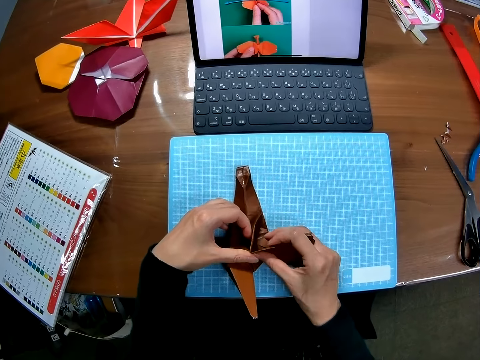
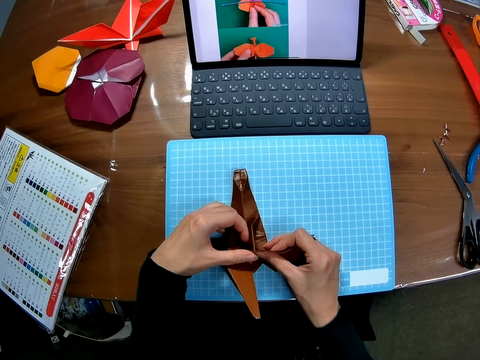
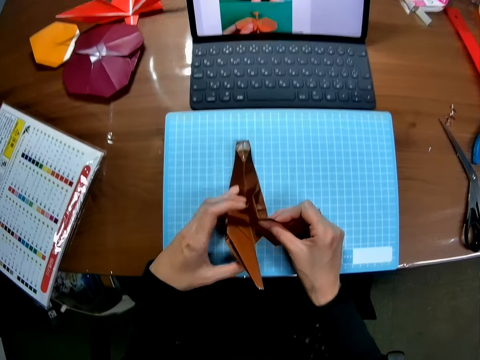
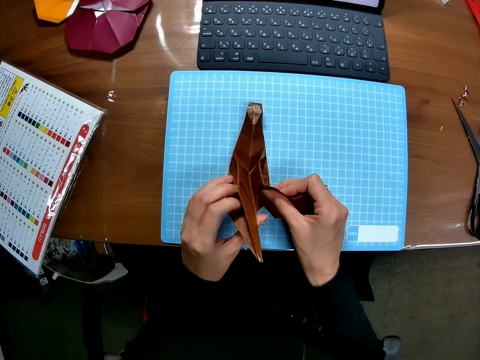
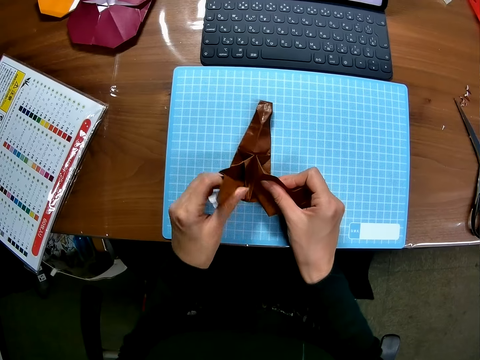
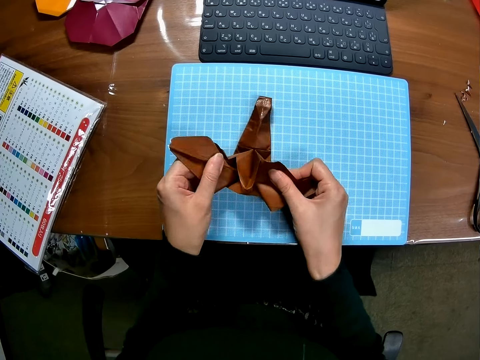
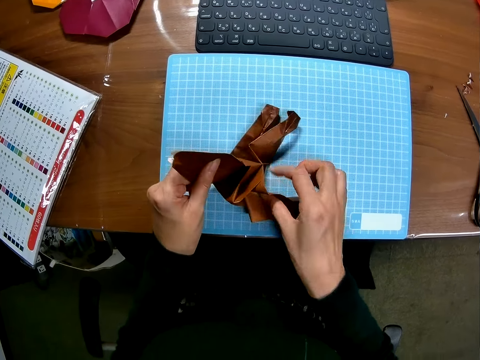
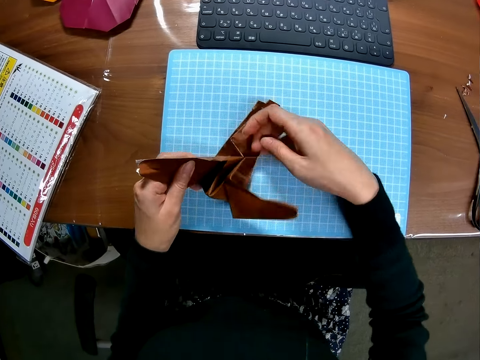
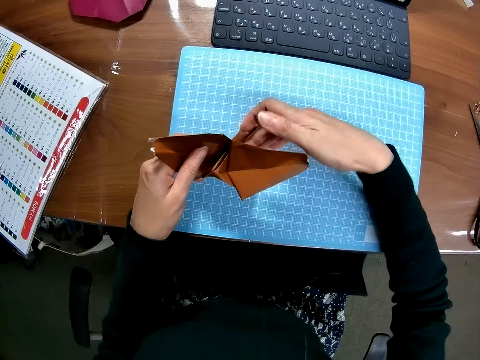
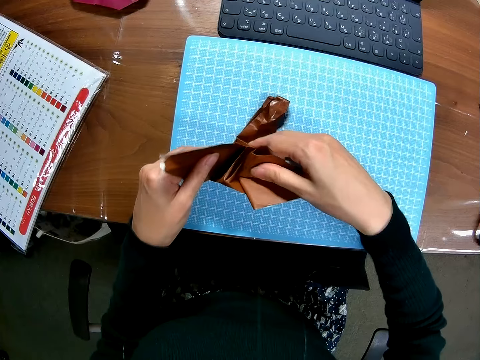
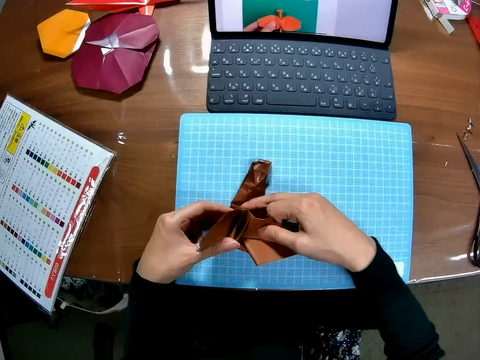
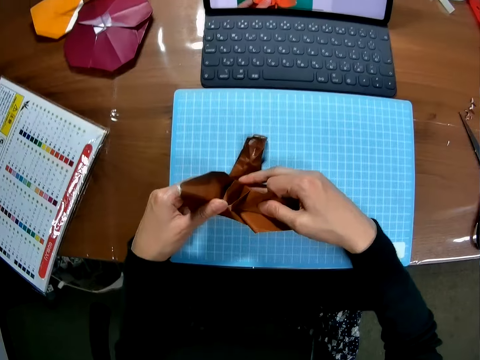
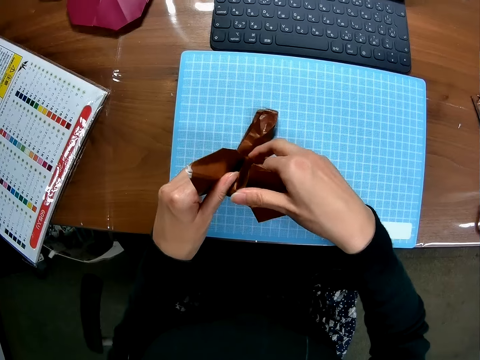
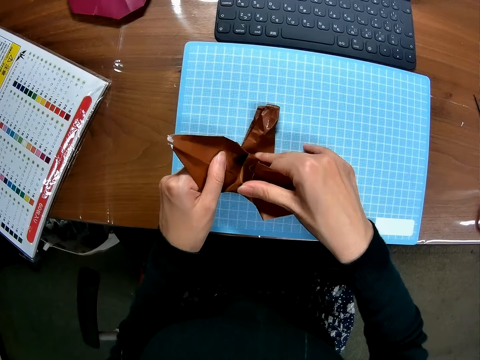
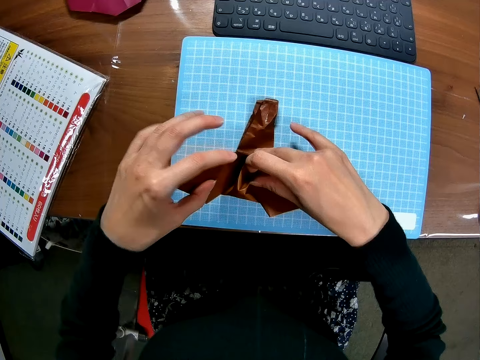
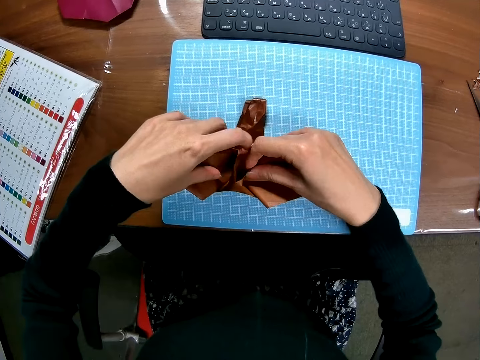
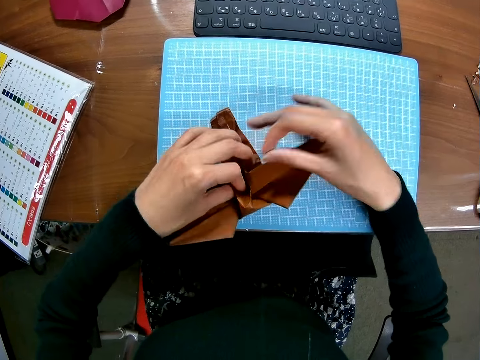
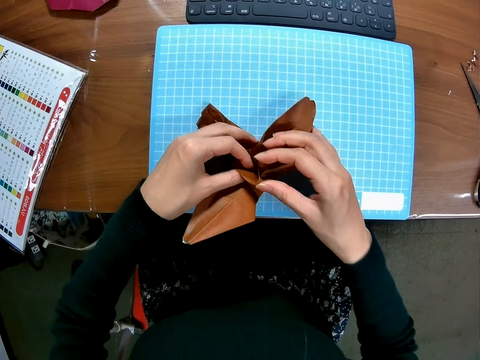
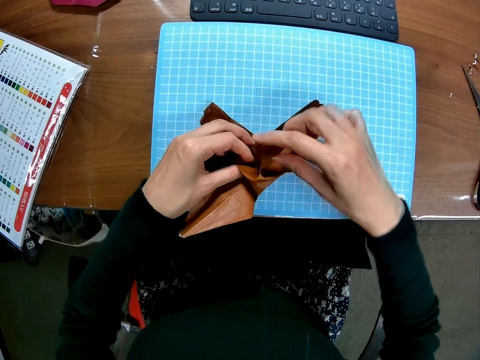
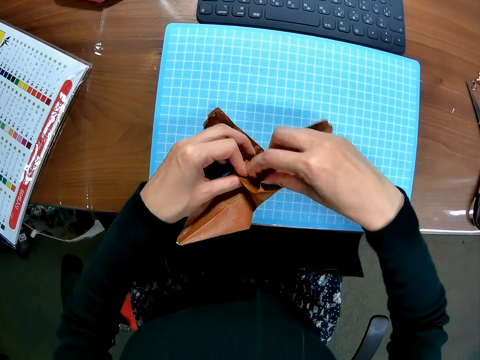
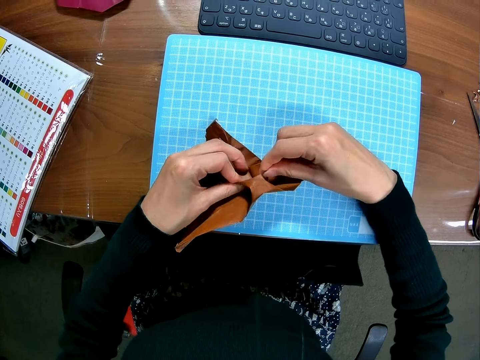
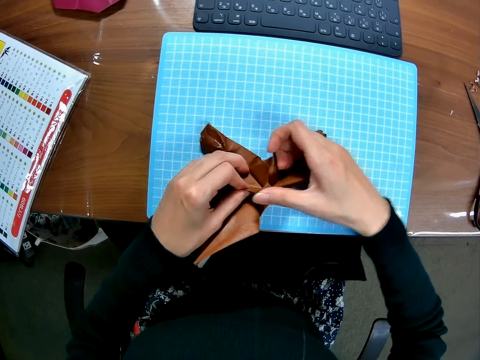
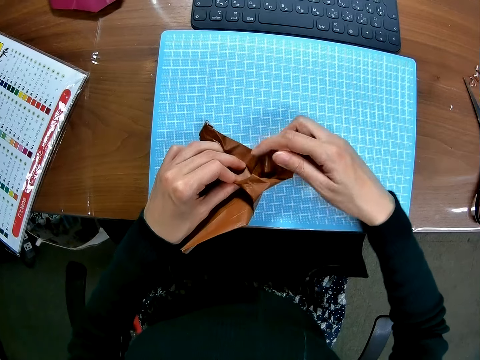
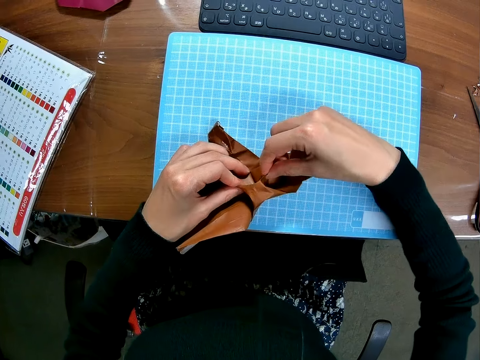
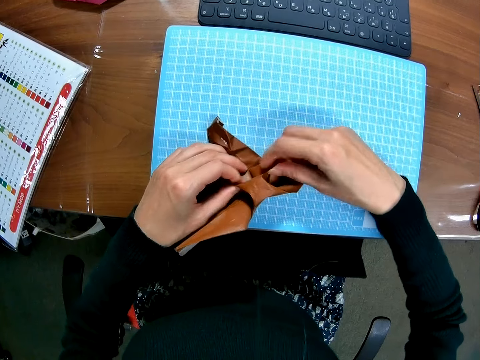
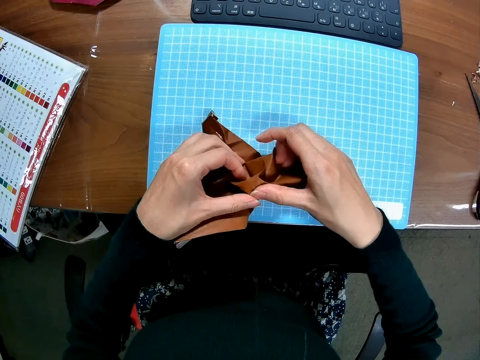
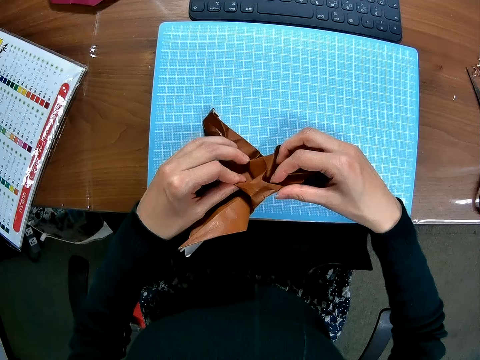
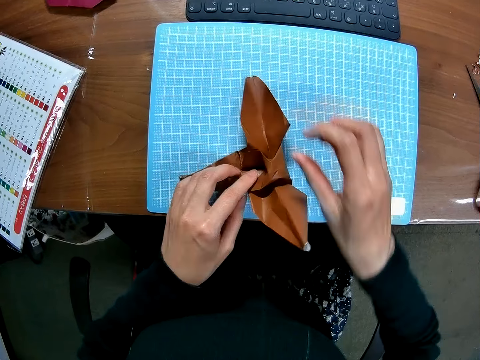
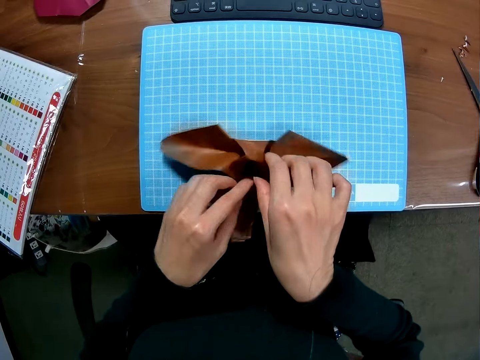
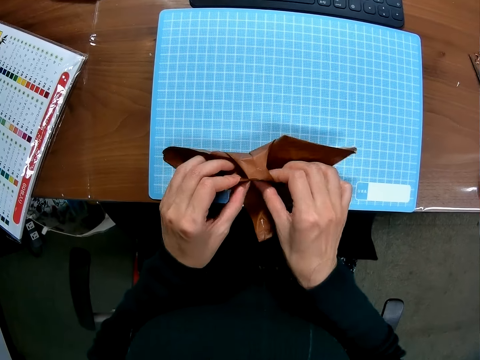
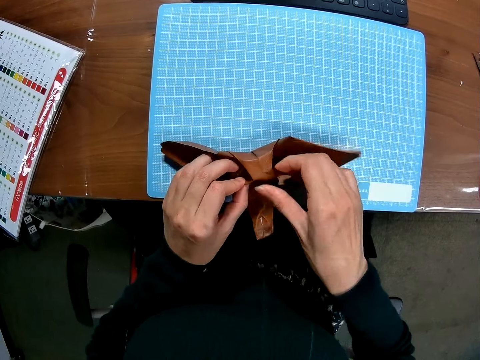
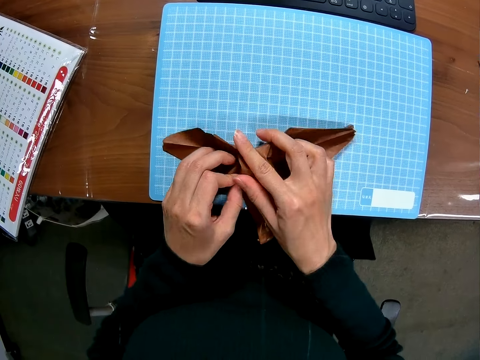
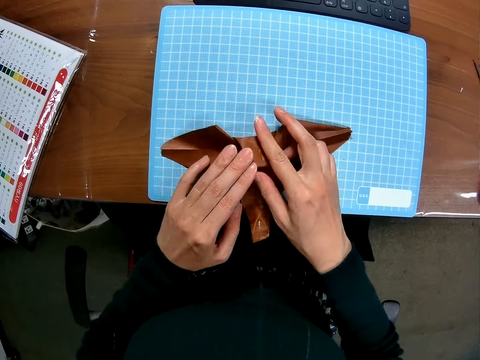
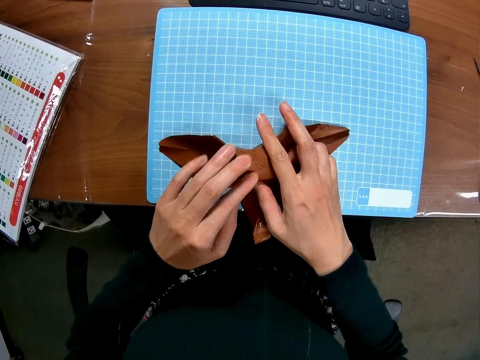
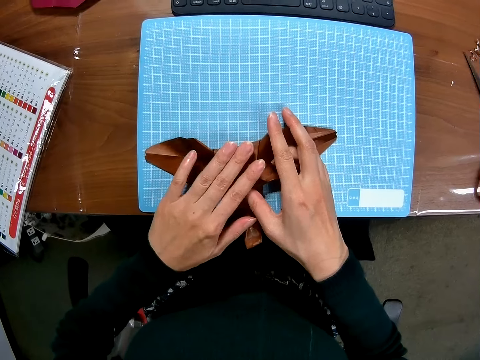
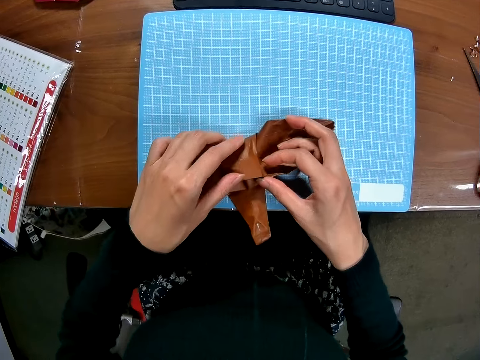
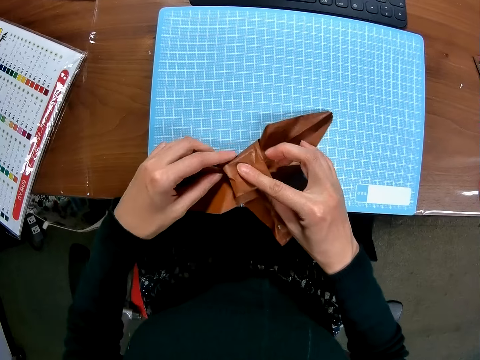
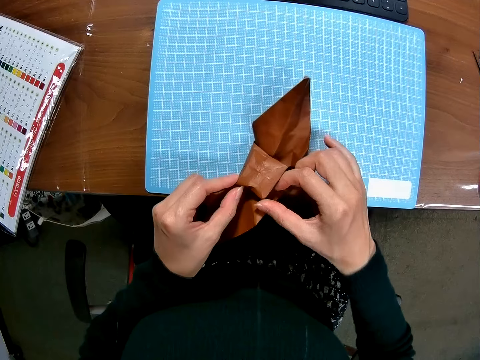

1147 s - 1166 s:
The camera wearer adjusts a craft paper on a cutting mat. They fold the craft paper on the cutting mat. They adjust the craft paper on the cutting mat.

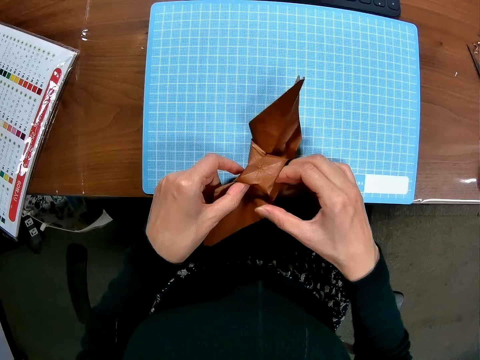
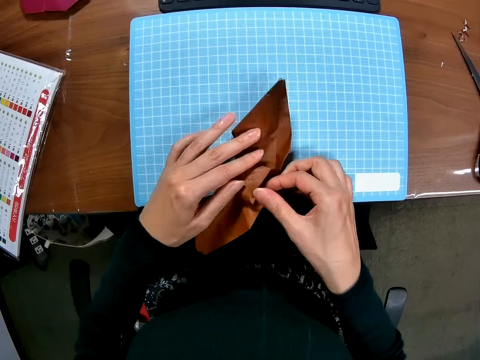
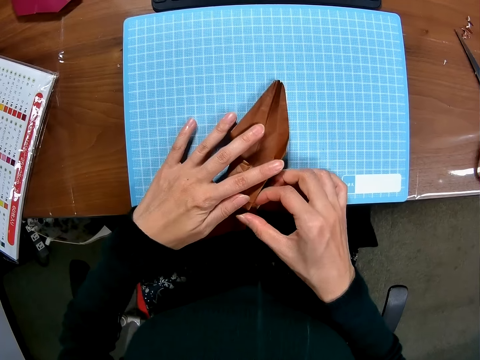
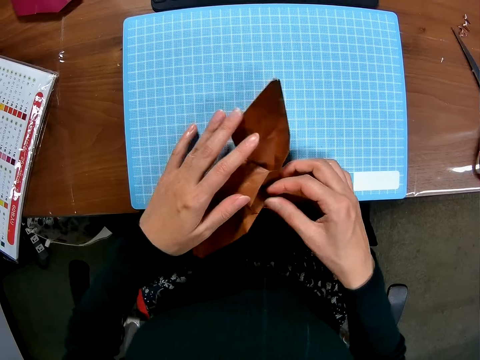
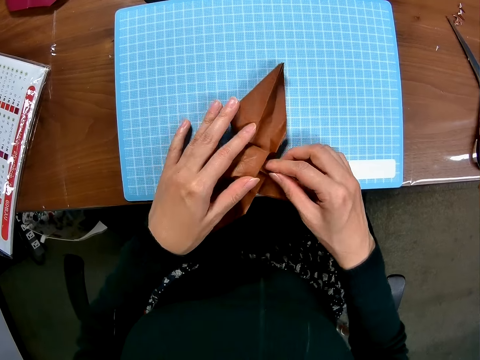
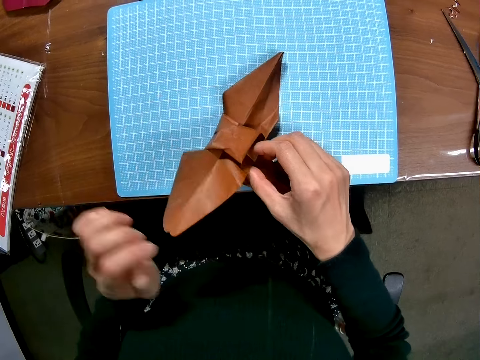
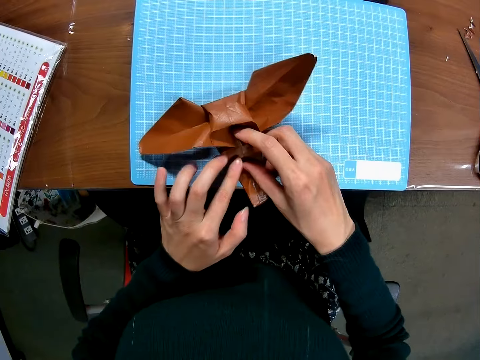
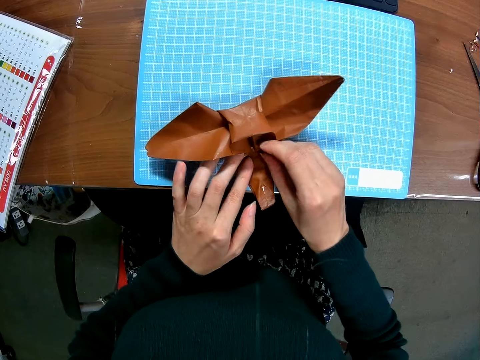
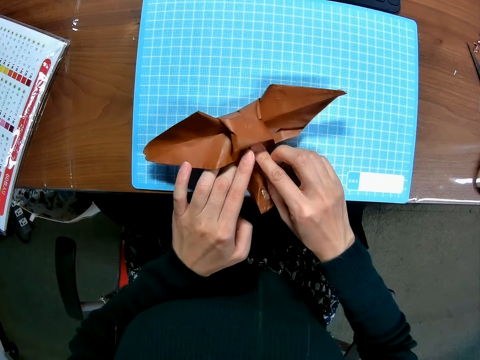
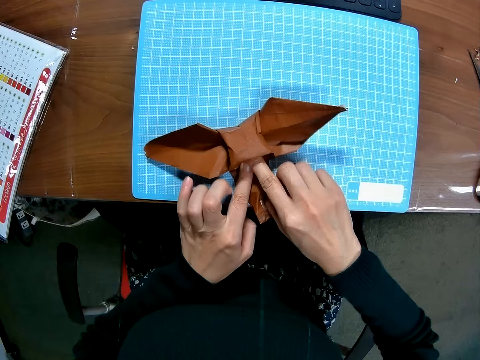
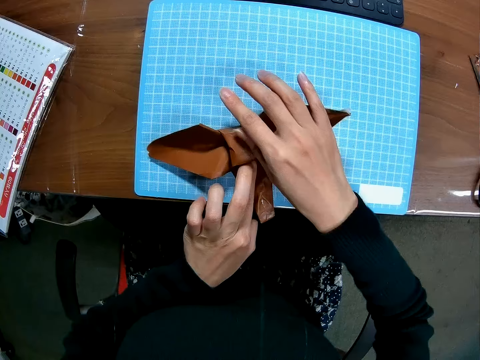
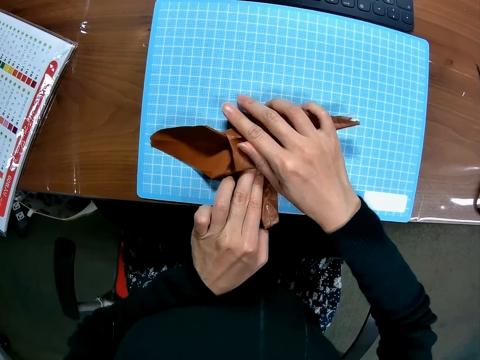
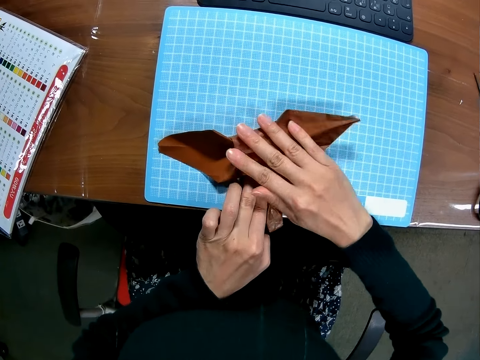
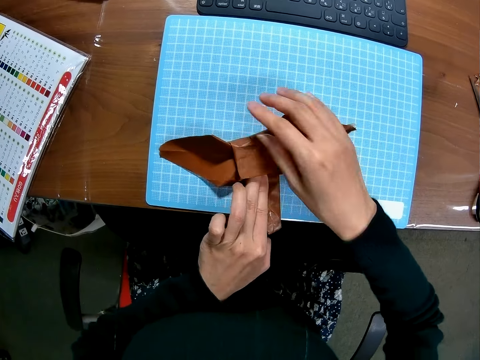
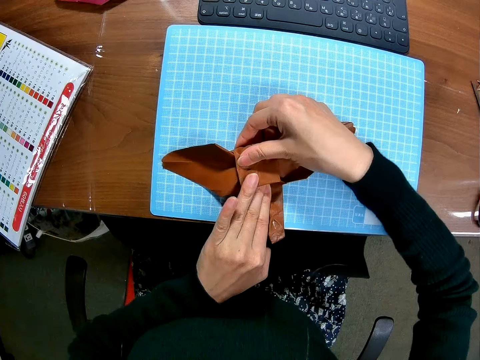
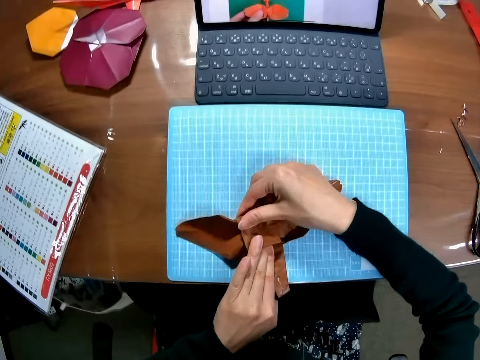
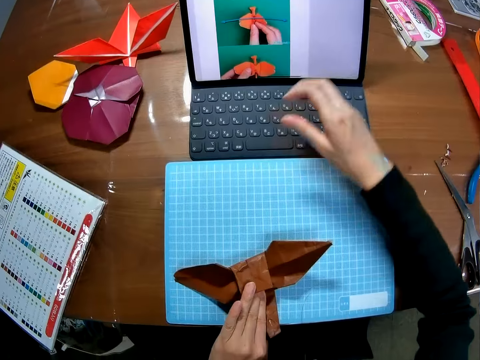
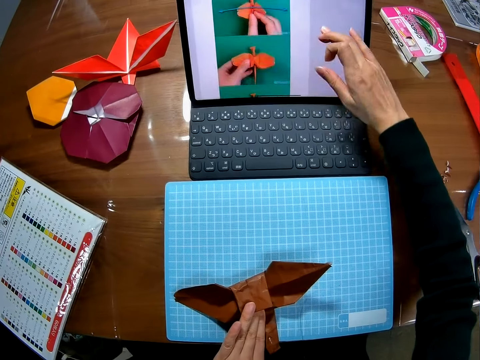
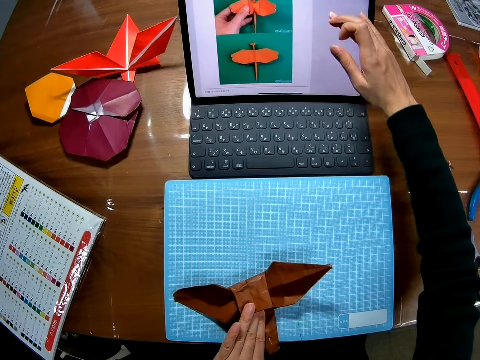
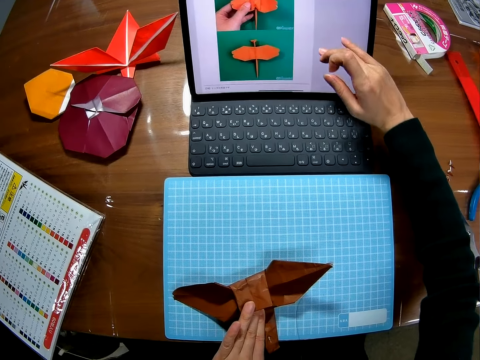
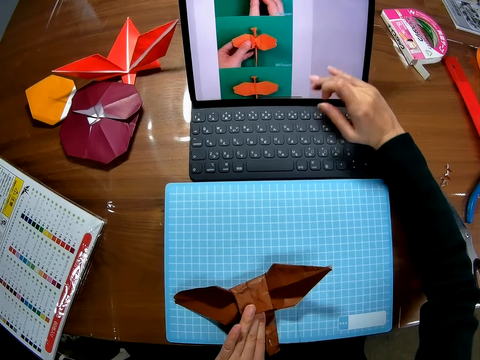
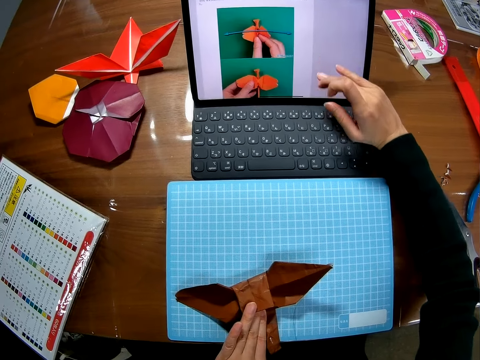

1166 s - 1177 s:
The camera wearer folds a craft paper on a cutting mat. They go through the laptop on the table with a hand.
